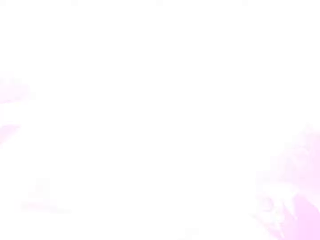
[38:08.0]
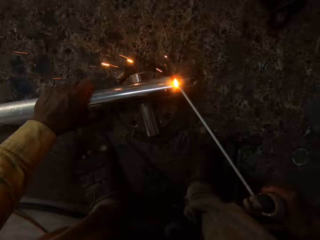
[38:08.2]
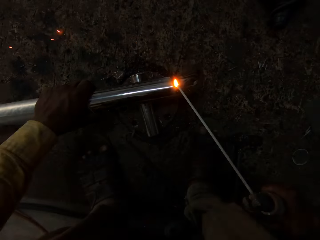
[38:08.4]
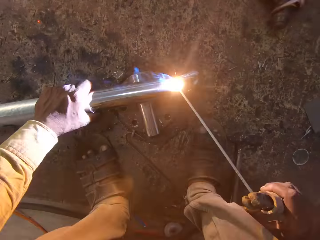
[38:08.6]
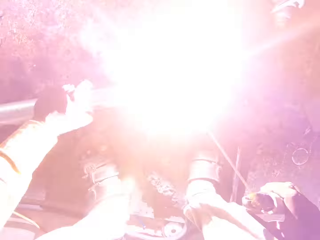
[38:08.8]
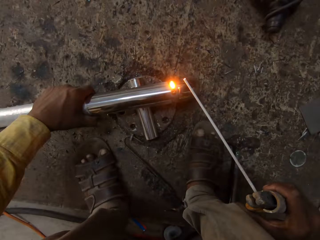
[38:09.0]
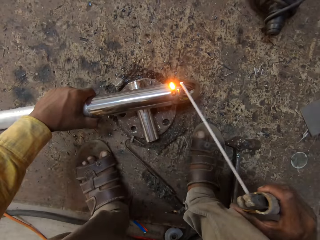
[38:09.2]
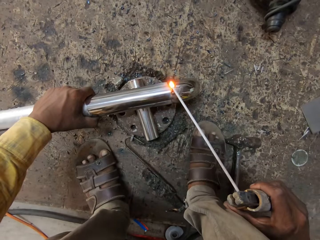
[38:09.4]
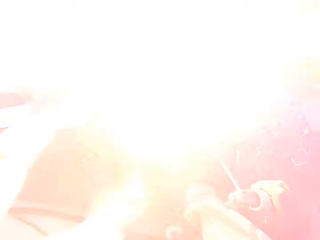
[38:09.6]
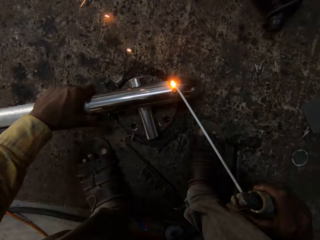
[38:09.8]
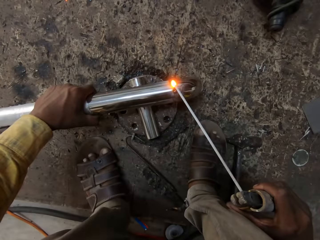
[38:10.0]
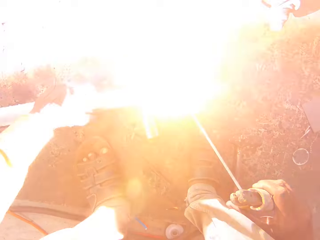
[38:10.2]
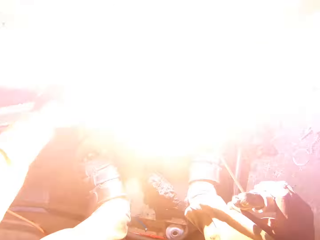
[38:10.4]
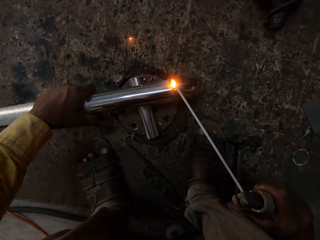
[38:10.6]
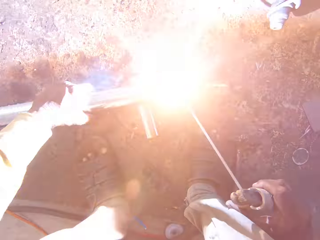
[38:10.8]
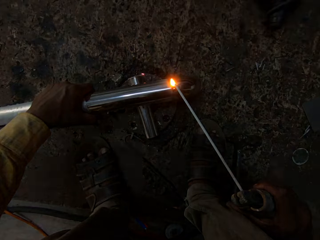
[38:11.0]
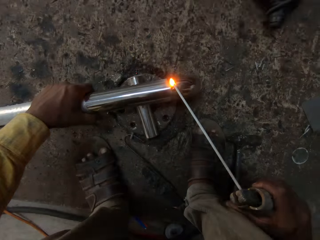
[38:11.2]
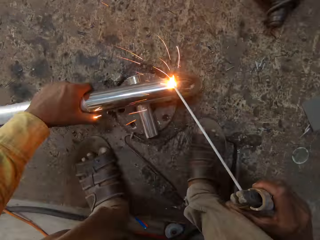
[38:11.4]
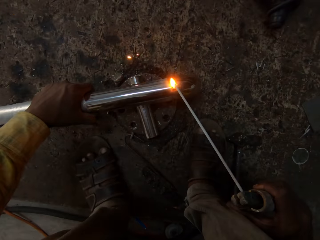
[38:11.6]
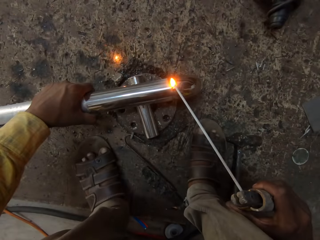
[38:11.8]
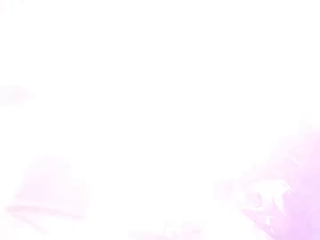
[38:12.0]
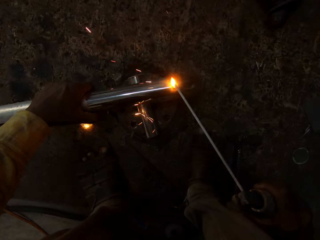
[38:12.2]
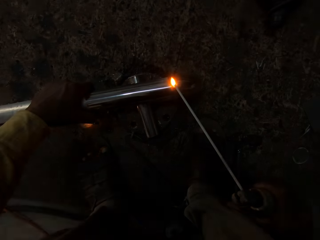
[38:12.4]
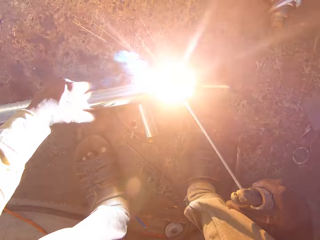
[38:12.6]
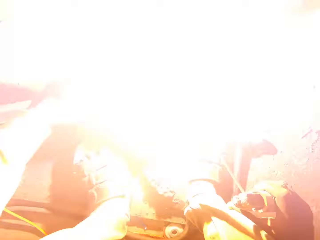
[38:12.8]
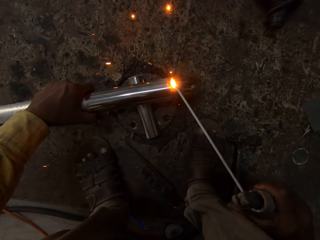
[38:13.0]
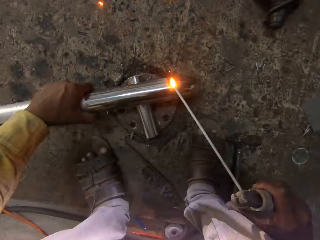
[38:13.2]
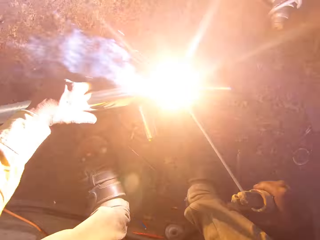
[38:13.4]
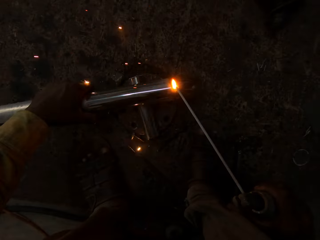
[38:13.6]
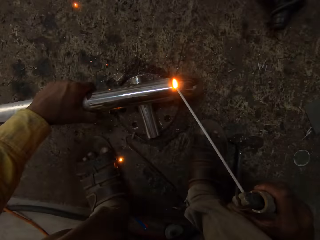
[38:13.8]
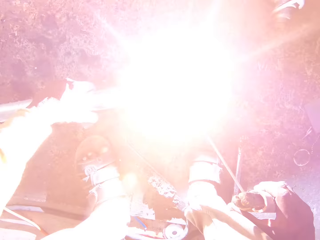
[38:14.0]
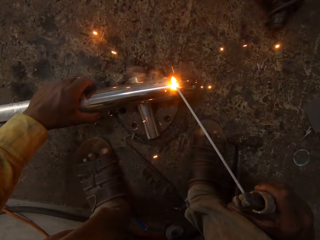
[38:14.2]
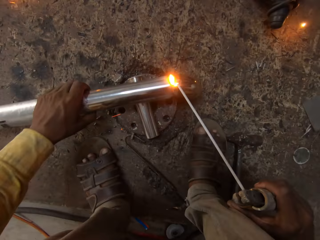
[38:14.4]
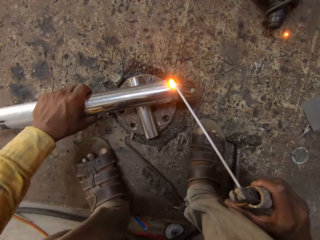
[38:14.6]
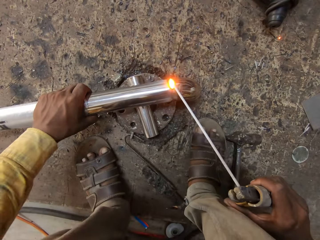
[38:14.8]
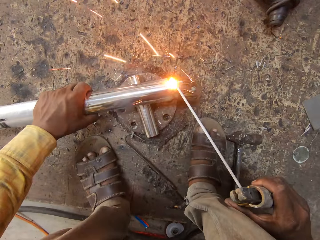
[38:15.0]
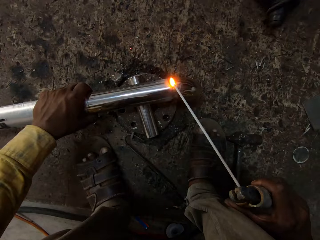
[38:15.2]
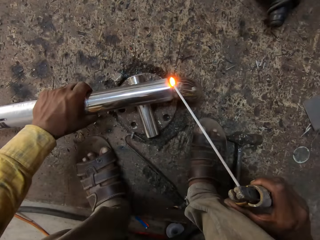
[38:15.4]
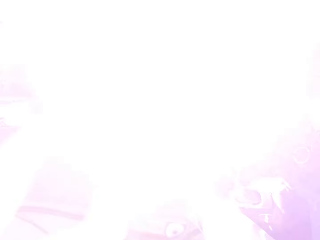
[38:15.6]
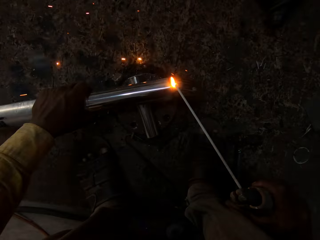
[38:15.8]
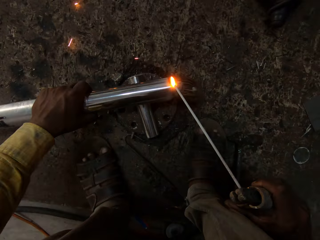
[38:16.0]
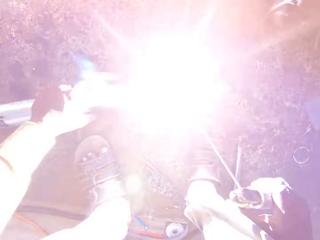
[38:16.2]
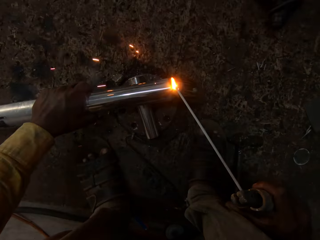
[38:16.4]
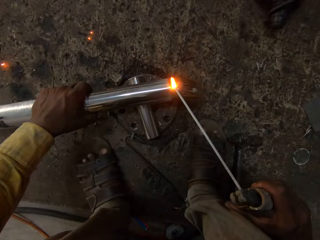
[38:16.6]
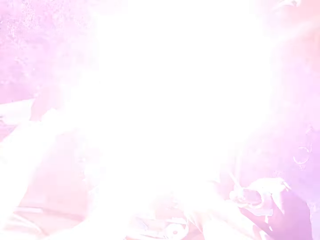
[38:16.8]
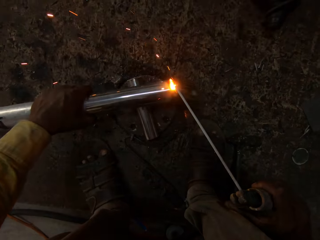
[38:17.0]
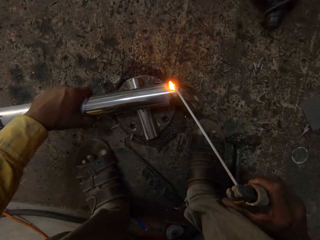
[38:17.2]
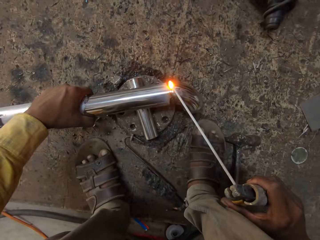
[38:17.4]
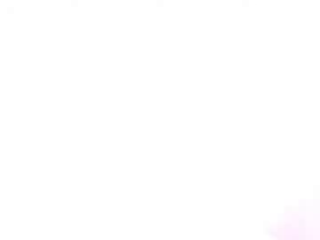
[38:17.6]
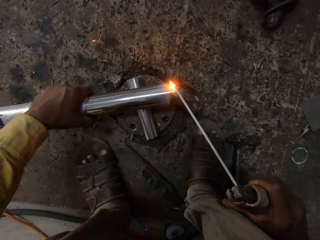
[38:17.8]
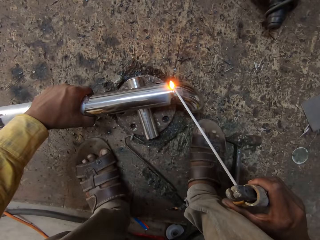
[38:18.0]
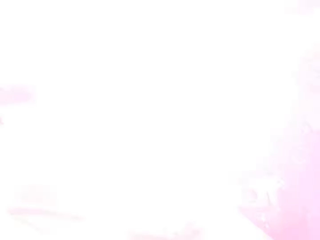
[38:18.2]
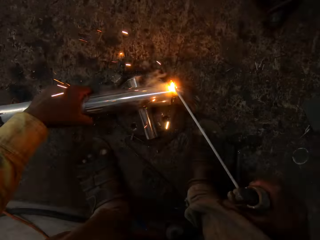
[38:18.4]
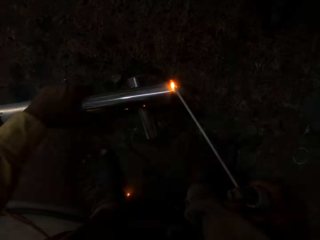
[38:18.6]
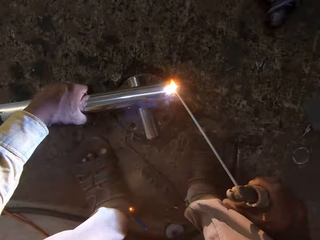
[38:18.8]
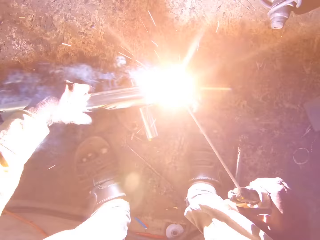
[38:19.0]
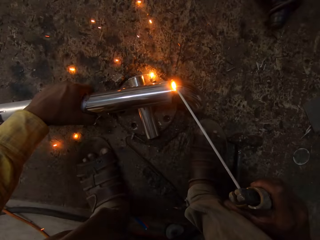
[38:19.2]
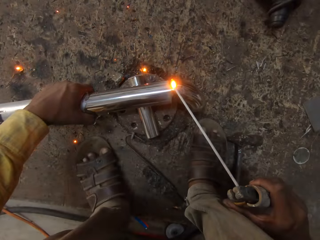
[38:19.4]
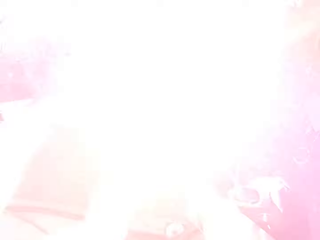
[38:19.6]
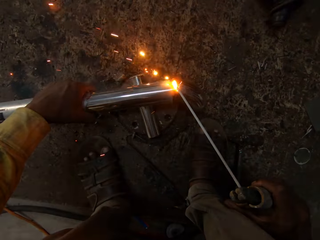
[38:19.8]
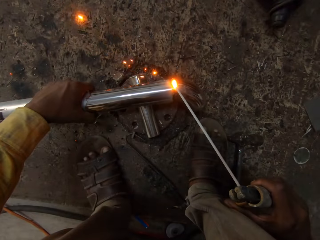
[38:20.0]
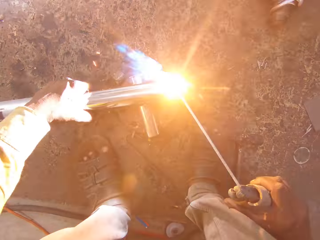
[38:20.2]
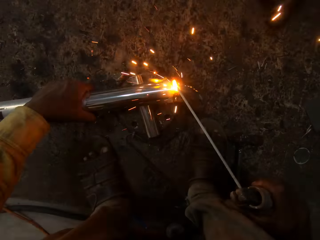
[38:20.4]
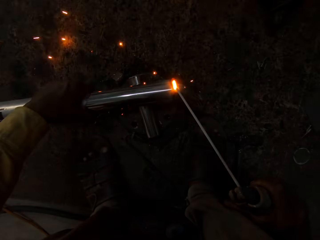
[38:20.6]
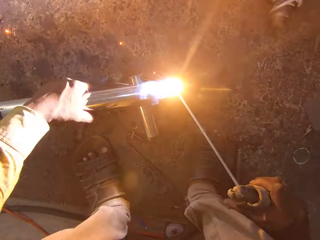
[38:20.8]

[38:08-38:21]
The camera wearer moves the metal pipe. They weld the metal with the soldering iron. They move the metal pipe. They weld the metal with the soldering iron. They move the metal pipe. They weld the metal with the soldering iron.

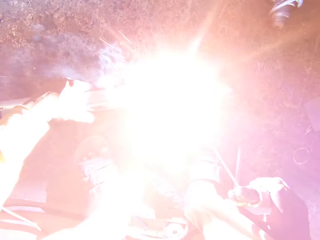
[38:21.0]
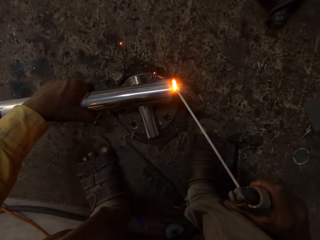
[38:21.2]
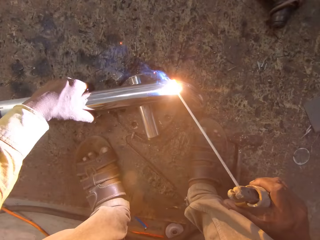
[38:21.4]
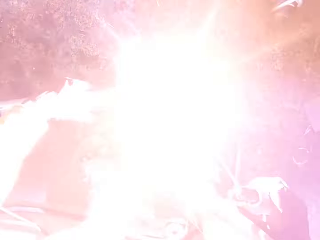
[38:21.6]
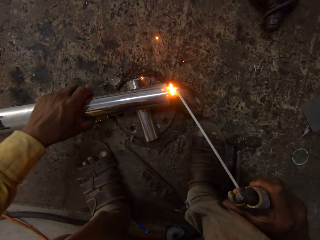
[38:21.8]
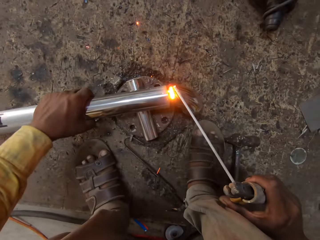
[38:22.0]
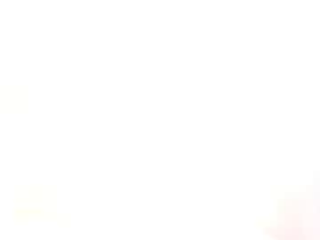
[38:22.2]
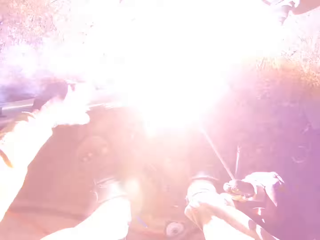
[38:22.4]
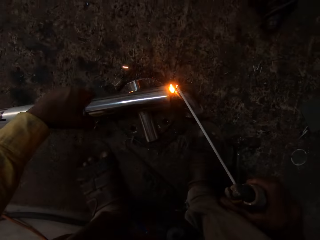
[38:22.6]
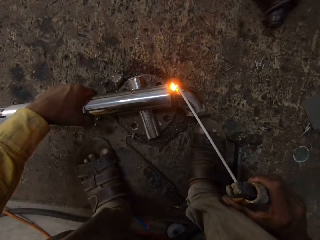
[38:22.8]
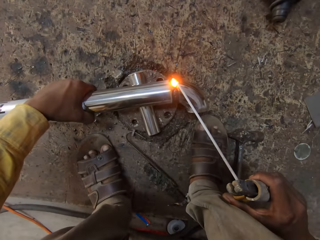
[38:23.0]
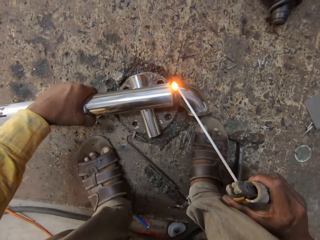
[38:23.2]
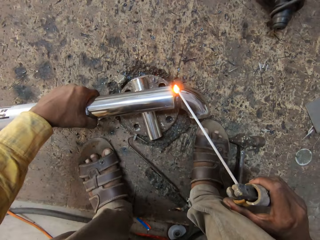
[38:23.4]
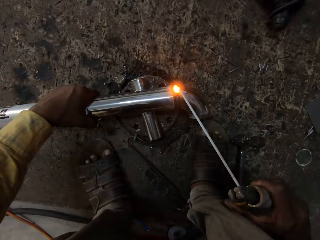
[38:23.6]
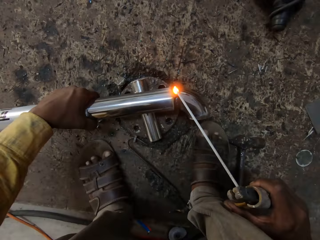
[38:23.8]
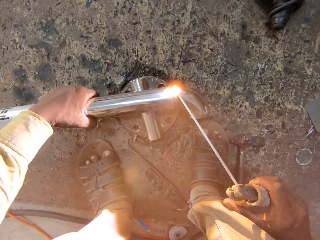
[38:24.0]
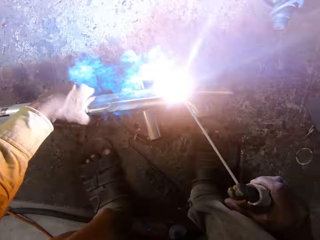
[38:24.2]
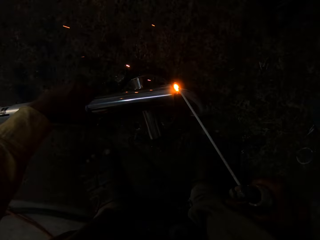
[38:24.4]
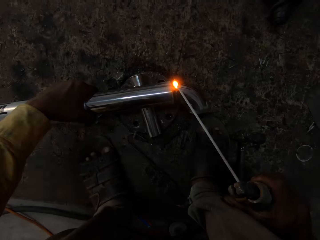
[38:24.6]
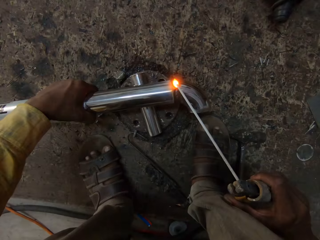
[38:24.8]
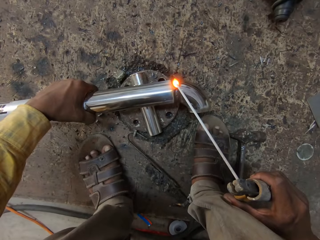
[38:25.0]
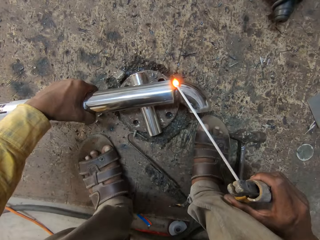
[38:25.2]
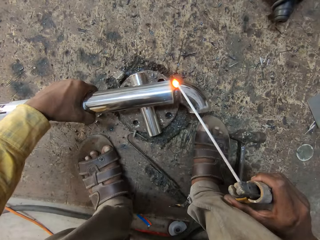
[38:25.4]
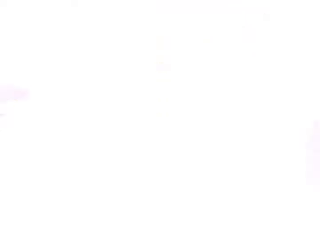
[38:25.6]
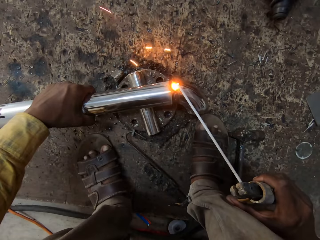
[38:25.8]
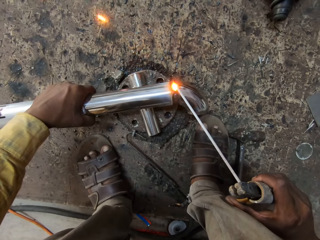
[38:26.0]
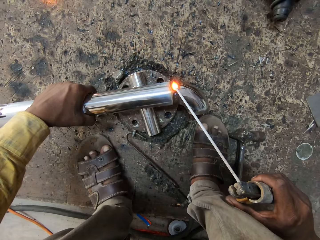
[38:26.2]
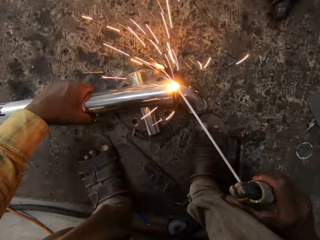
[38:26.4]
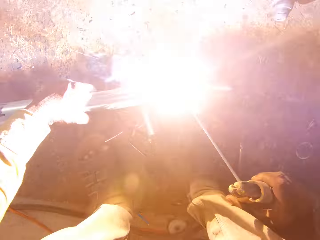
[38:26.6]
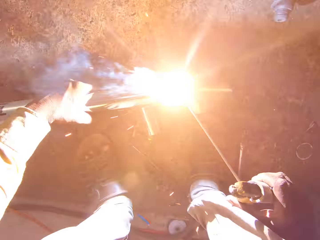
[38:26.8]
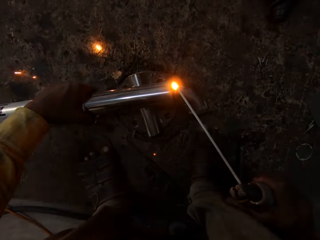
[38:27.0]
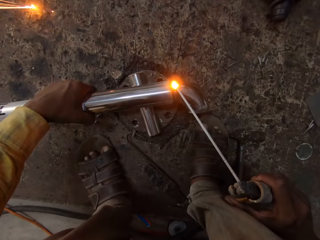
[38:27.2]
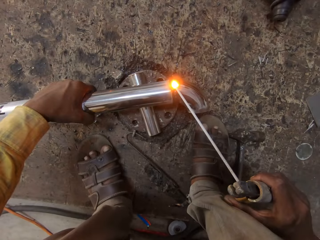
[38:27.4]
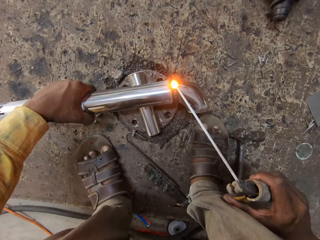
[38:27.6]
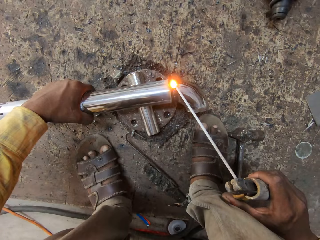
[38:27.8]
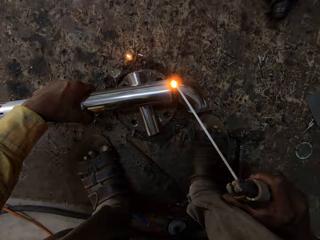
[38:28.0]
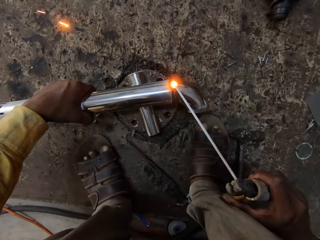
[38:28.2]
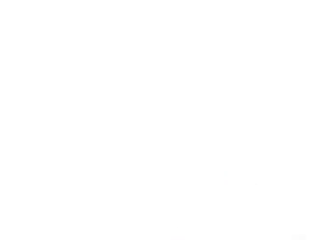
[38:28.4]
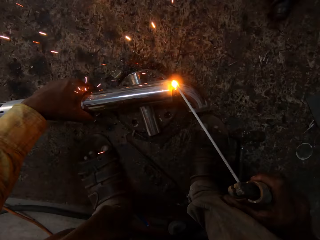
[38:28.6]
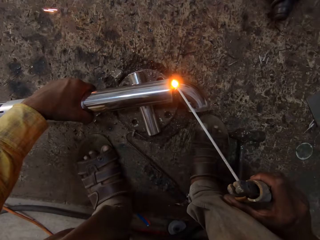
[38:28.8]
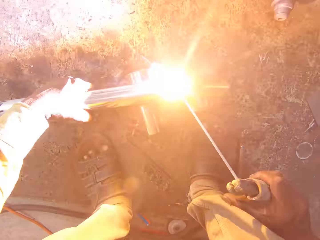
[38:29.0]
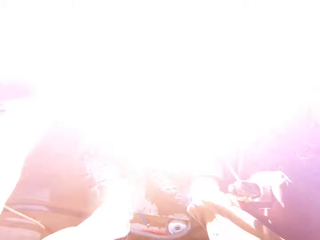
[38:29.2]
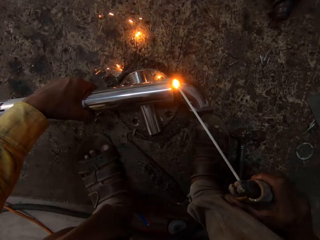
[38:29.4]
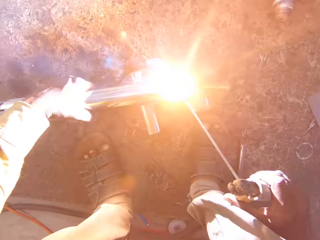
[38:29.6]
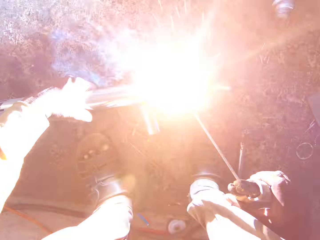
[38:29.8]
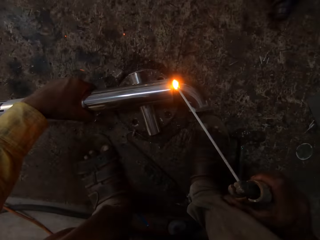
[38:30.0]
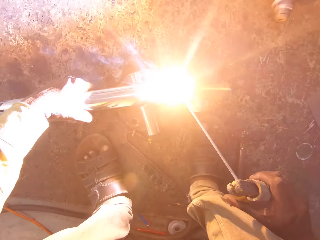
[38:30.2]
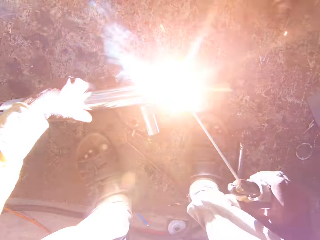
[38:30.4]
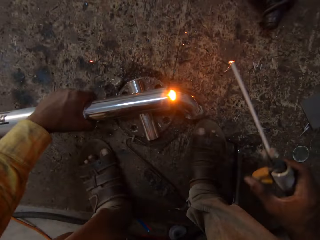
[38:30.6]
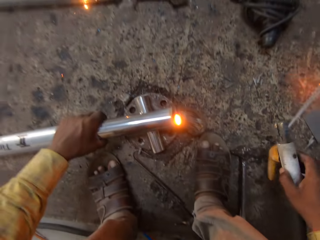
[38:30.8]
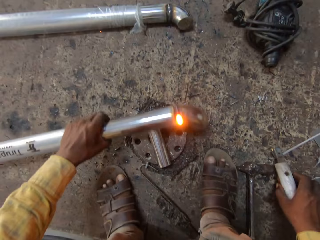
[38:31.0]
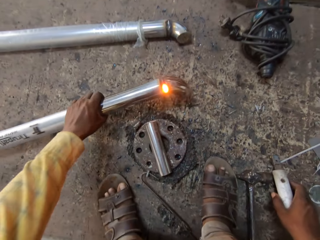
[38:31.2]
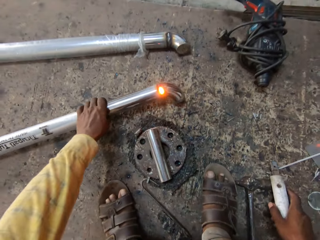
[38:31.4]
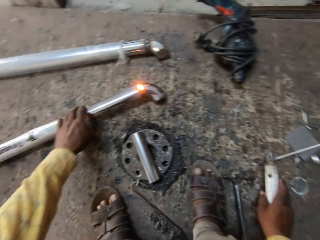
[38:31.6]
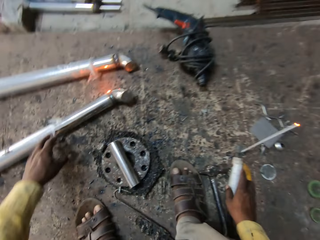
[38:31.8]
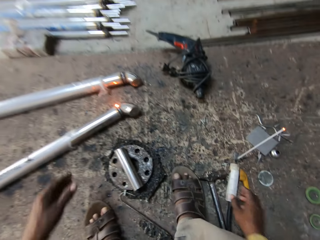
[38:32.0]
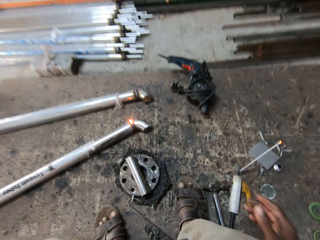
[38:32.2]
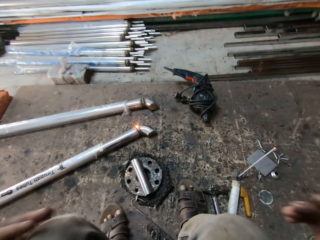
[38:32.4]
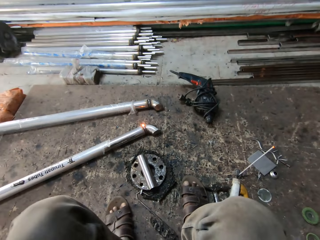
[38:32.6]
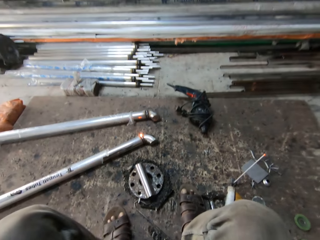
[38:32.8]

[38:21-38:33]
The camera wearer moves the metal pipe. They weld the metal with the soldering iron. They put the metal and the machine down.
